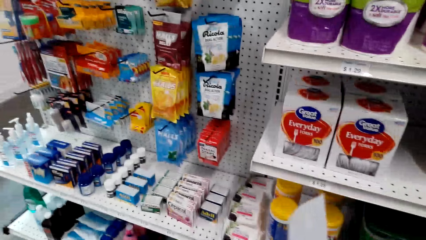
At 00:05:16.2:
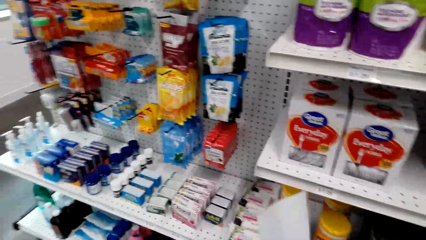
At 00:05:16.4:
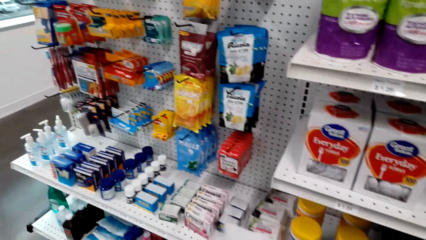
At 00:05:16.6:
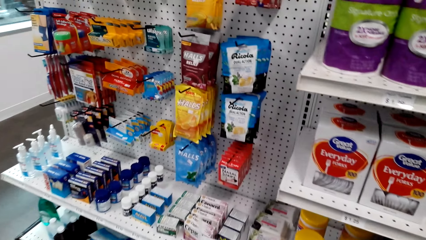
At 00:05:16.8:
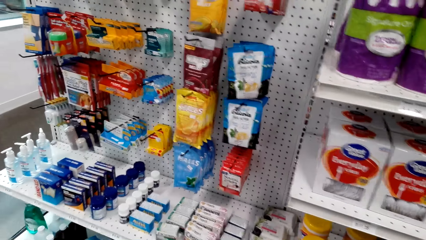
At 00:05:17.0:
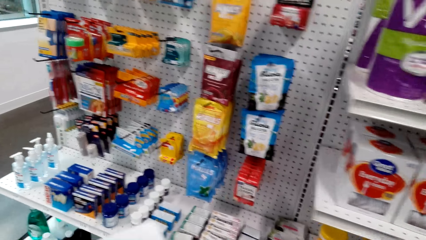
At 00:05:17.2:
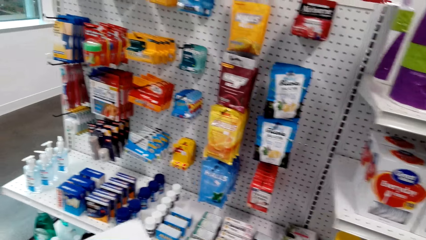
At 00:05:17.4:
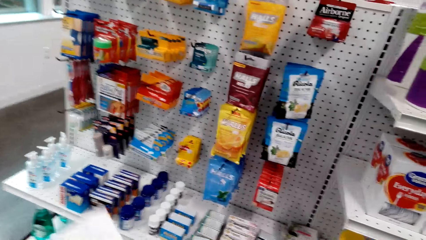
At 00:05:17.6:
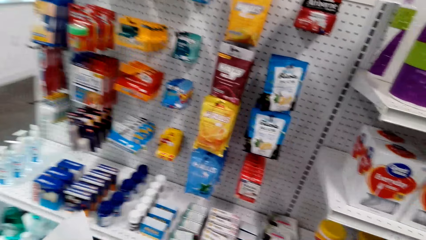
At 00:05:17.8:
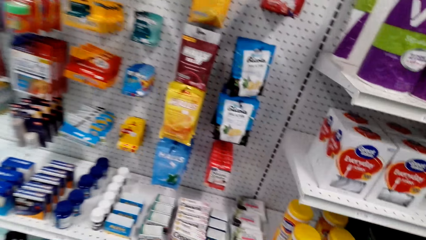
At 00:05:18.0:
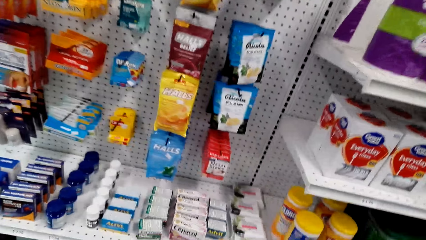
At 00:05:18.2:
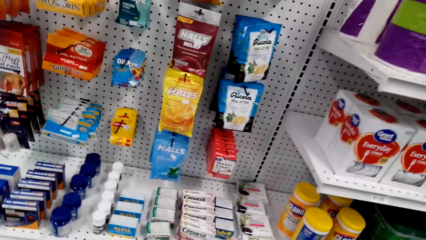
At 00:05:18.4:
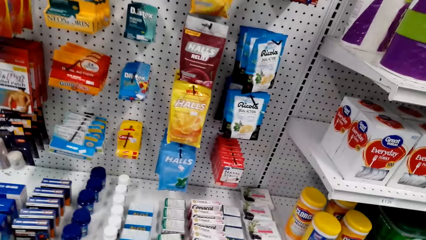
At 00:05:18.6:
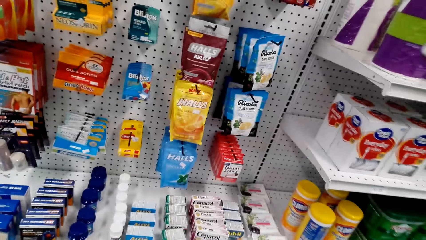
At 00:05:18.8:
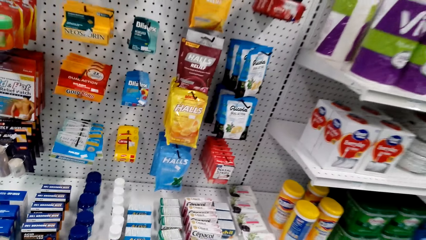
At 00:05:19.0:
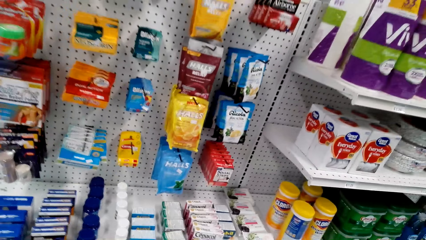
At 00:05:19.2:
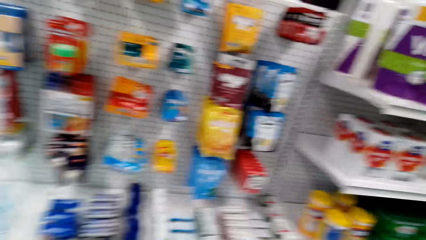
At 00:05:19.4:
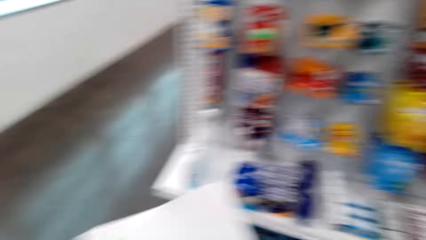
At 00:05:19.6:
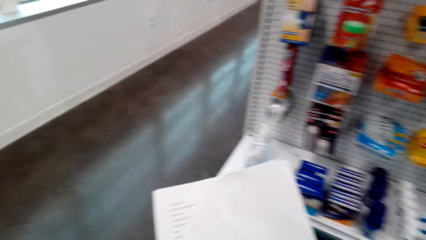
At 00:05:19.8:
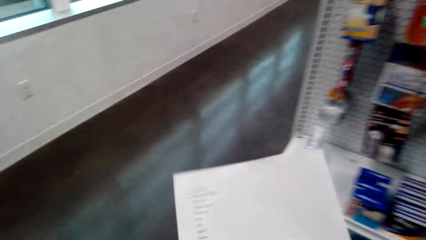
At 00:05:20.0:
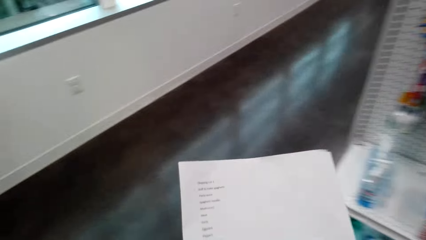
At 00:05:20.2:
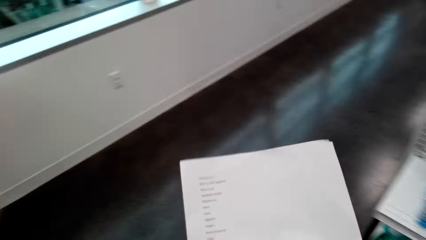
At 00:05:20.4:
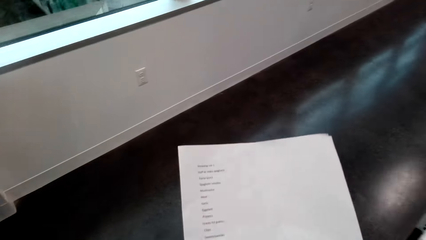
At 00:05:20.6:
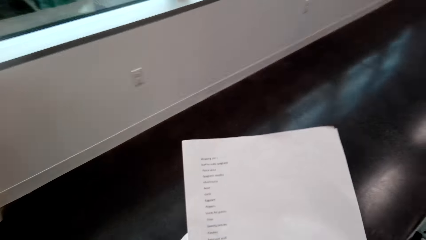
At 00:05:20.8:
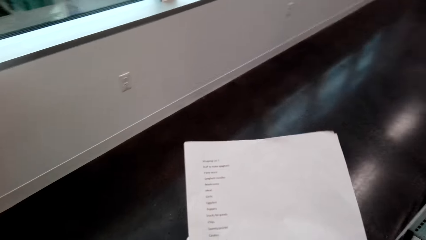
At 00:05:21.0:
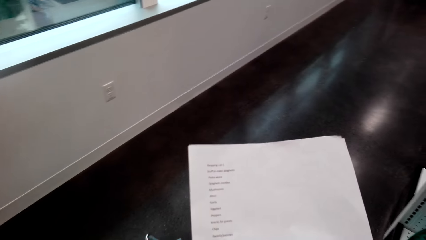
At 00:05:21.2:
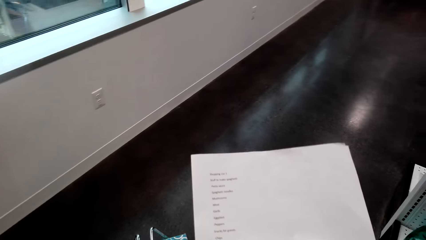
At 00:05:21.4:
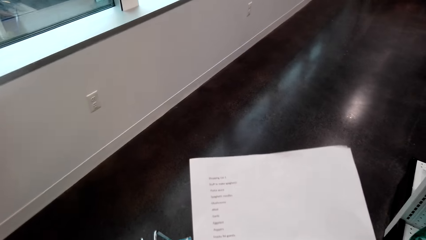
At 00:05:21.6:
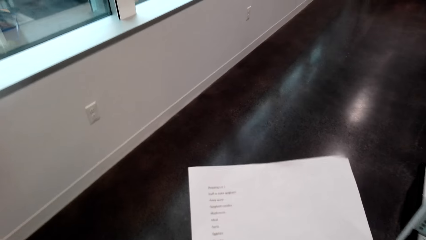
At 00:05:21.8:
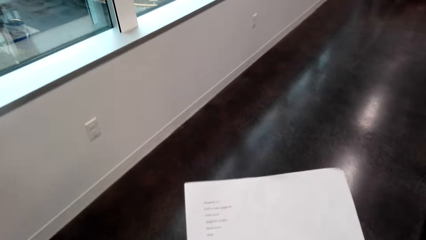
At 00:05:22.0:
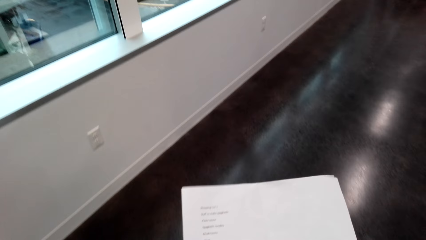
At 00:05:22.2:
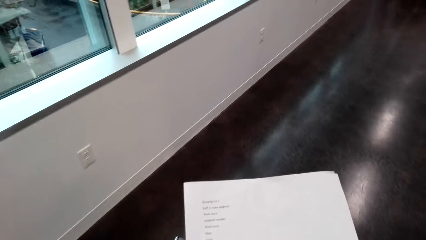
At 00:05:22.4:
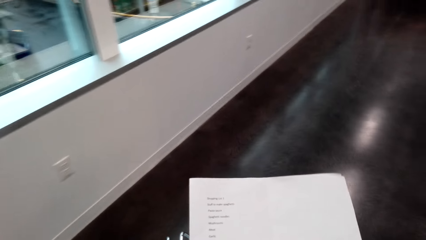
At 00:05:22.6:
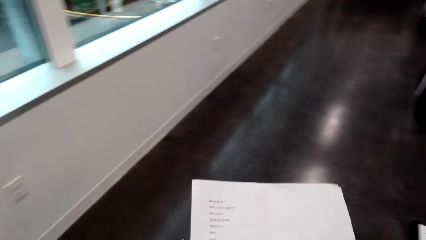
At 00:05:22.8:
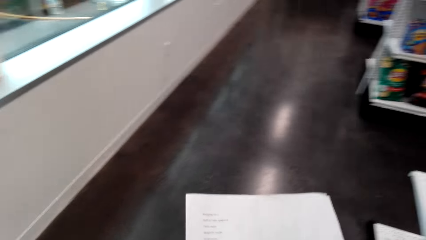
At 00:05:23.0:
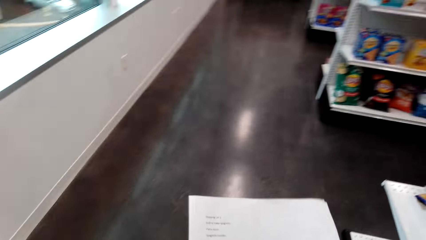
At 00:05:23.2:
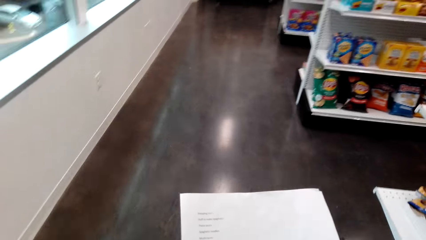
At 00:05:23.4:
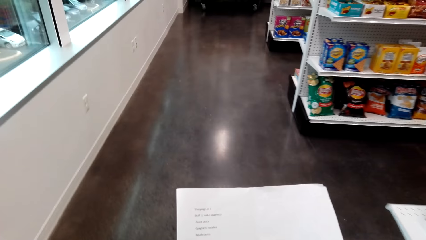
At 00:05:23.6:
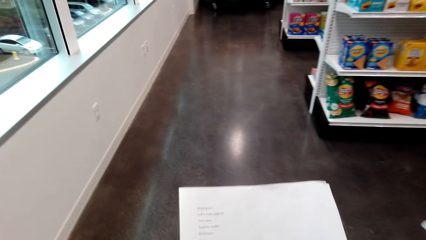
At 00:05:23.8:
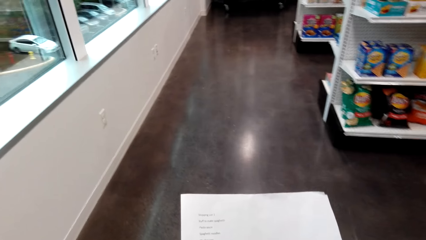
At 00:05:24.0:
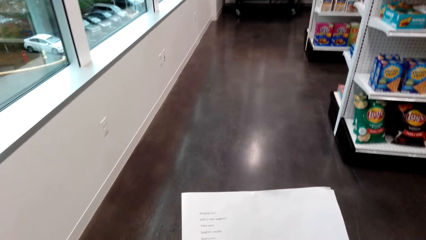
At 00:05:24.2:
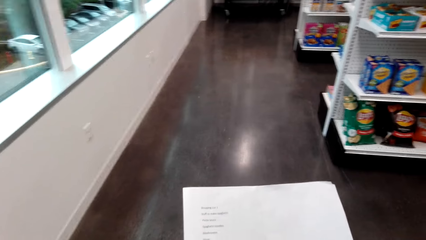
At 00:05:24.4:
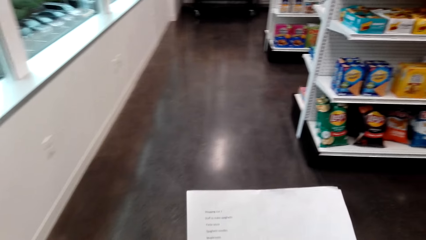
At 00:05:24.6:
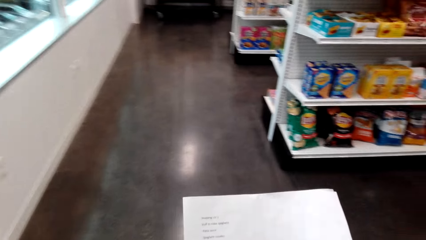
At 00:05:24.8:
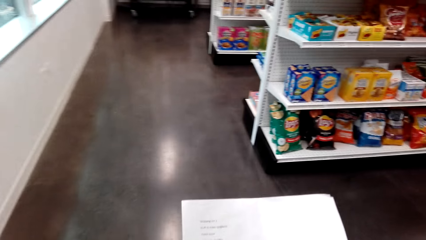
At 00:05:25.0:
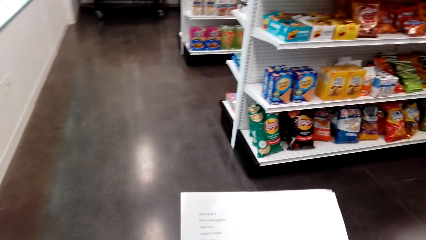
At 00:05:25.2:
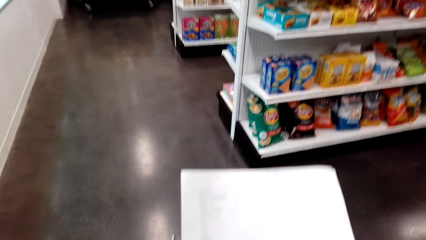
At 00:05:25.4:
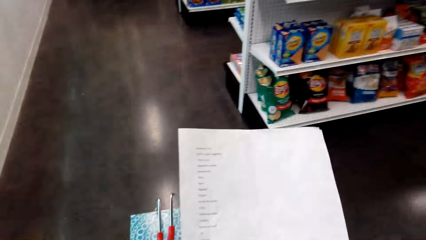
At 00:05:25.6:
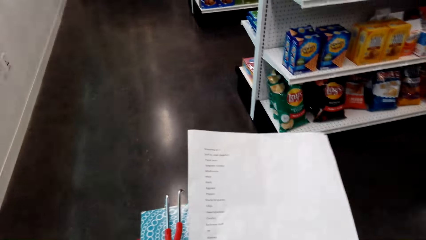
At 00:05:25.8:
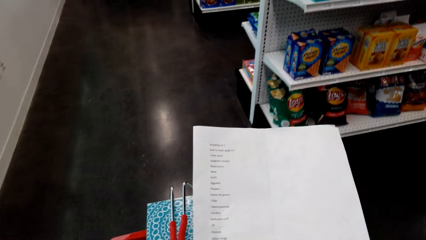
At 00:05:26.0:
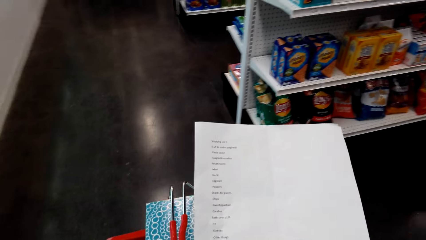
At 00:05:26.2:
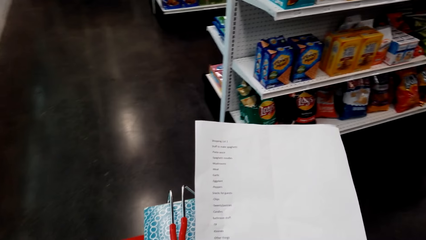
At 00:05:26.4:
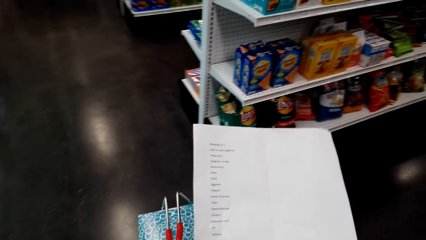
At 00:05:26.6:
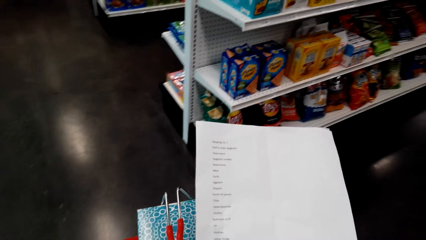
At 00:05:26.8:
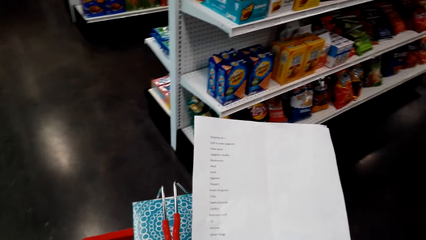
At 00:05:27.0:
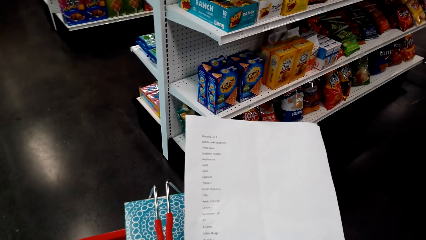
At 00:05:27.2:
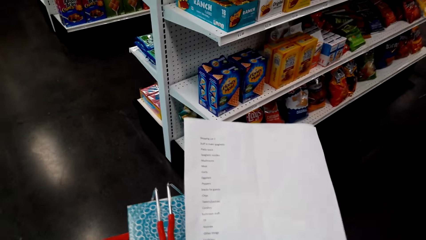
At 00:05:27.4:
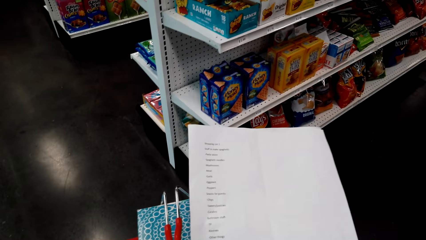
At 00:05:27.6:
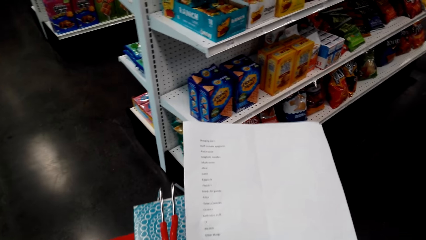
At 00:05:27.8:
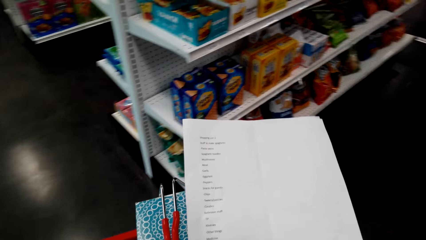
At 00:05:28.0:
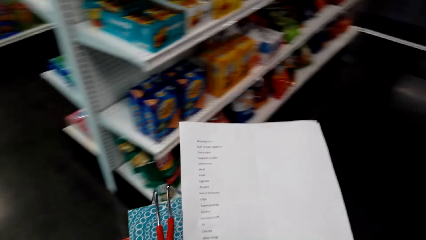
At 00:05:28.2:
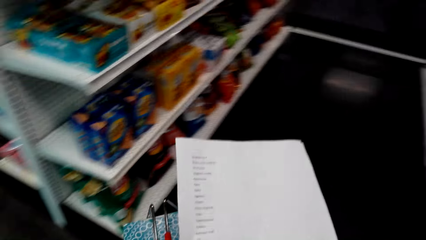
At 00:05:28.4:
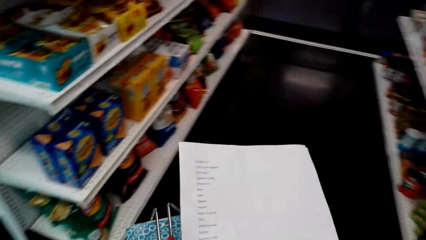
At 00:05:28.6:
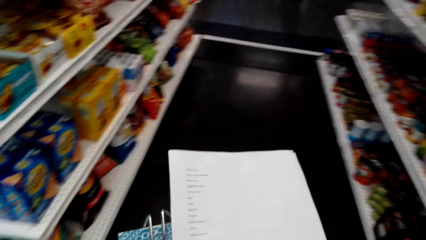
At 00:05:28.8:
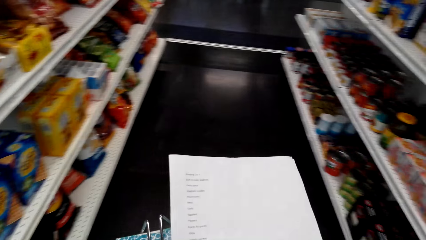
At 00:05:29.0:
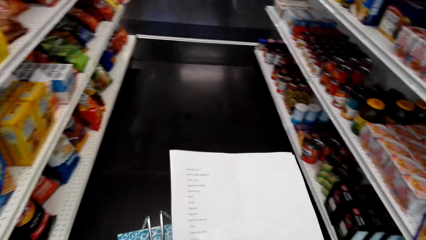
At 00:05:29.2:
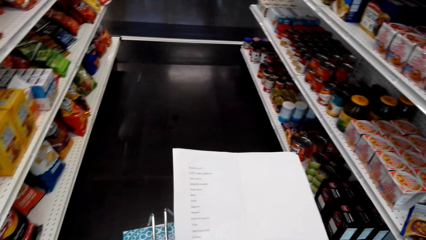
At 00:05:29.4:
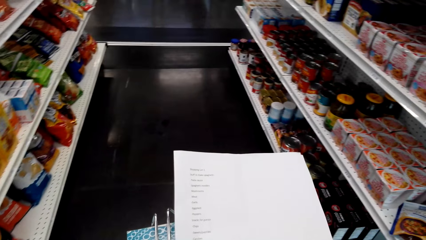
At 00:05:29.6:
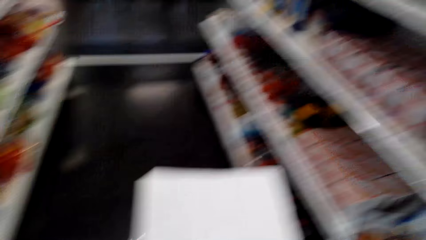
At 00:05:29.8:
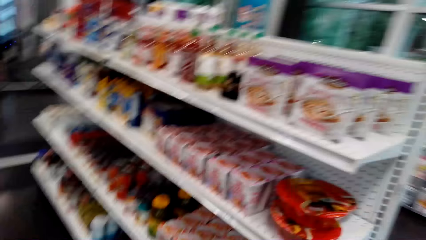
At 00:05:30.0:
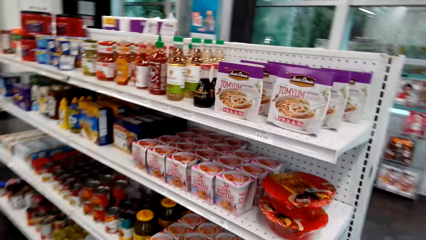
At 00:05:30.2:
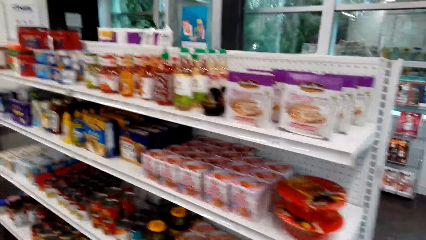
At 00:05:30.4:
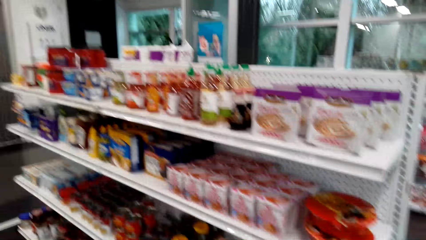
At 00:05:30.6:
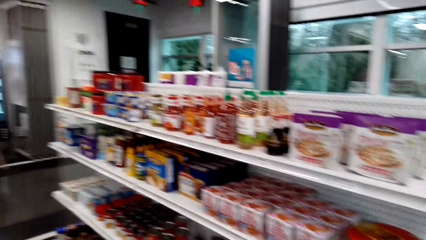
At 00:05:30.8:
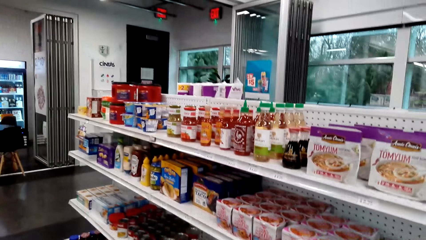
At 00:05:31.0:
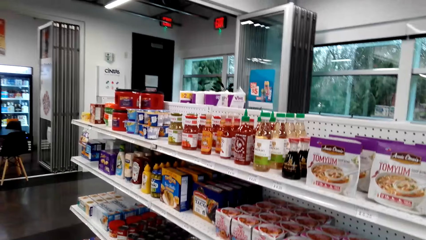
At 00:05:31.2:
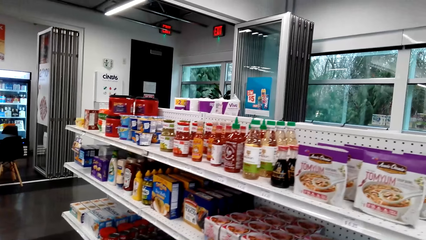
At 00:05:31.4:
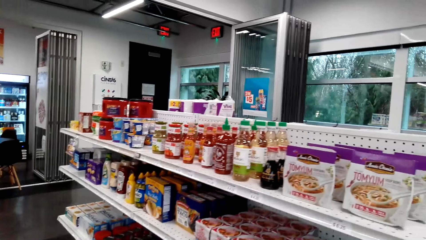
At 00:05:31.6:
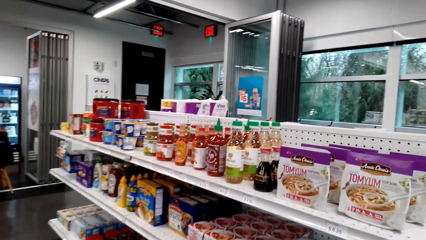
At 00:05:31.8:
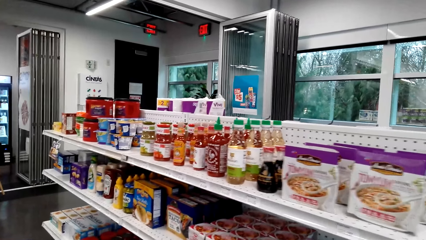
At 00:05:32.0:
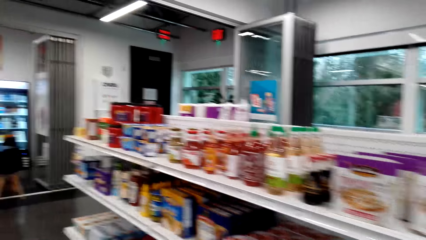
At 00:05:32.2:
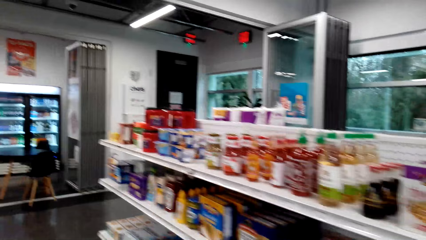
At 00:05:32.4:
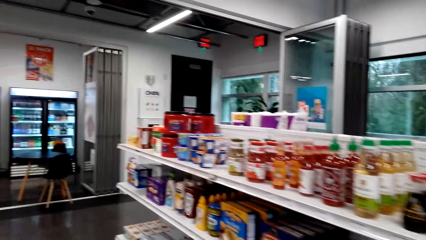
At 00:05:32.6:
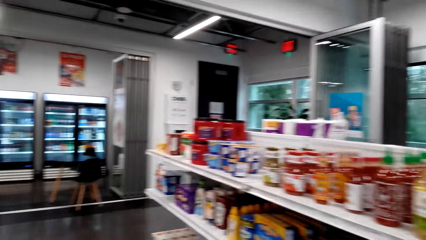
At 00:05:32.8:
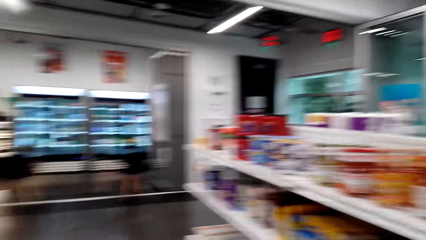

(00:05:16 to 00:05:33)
The camera wearer walks around. They look at the sheet of paper. They walk around the store. They look at the shelves.
